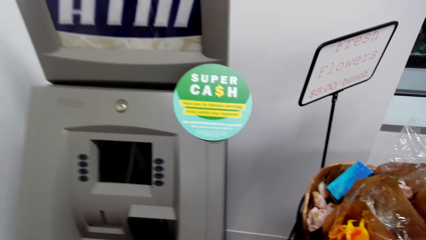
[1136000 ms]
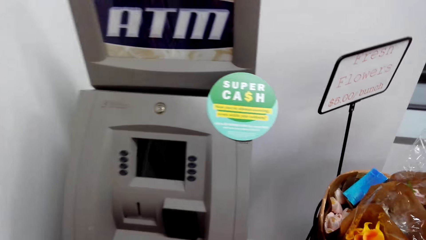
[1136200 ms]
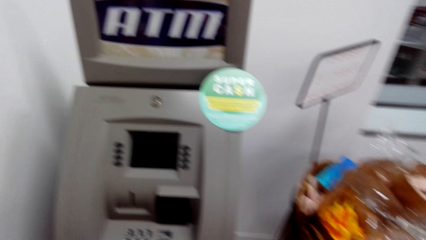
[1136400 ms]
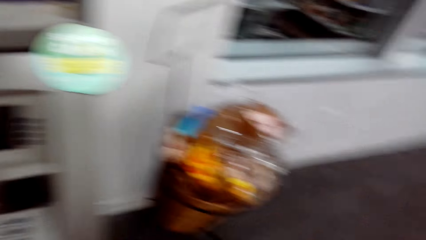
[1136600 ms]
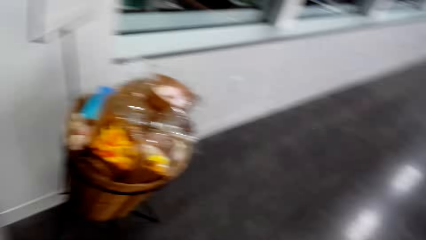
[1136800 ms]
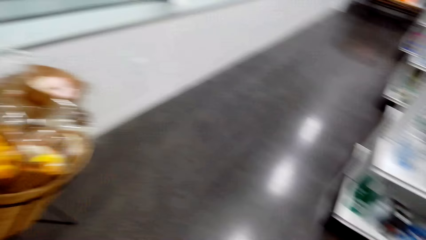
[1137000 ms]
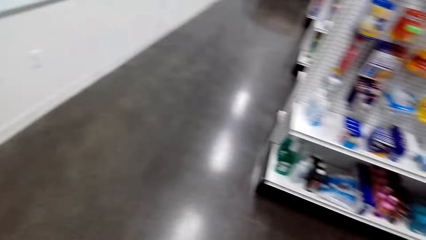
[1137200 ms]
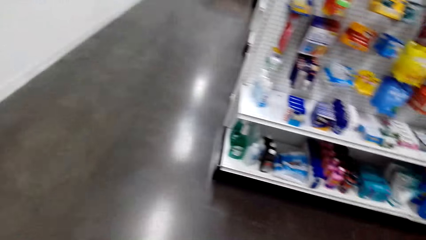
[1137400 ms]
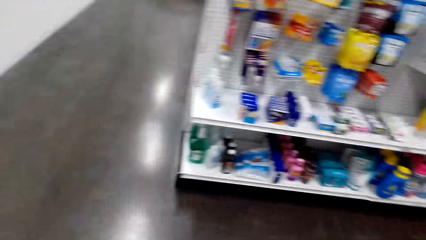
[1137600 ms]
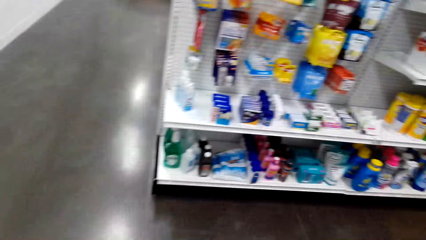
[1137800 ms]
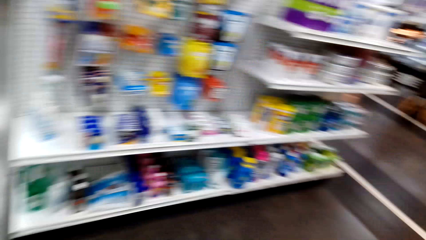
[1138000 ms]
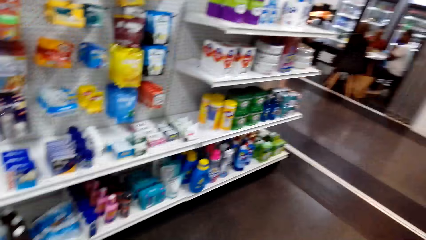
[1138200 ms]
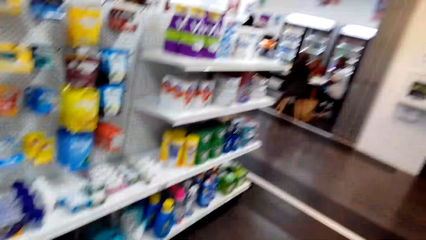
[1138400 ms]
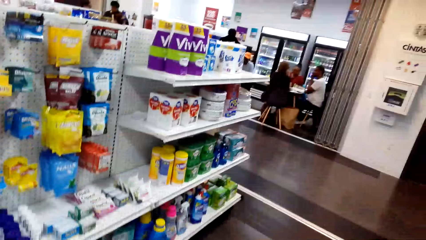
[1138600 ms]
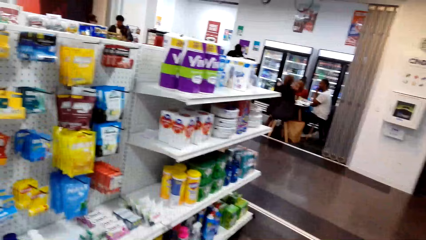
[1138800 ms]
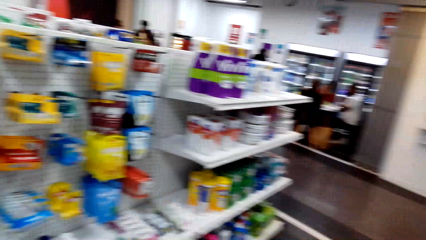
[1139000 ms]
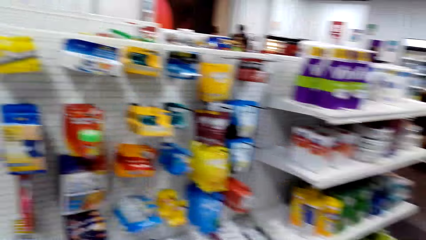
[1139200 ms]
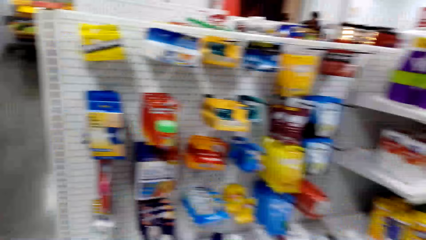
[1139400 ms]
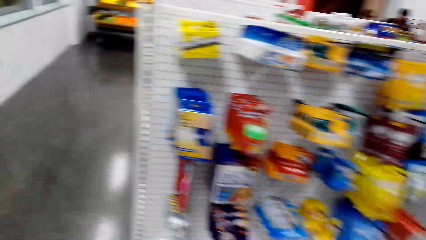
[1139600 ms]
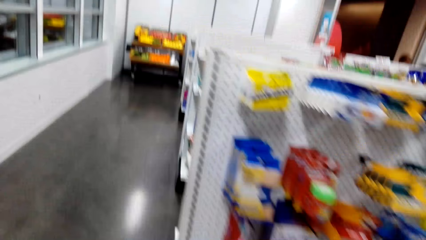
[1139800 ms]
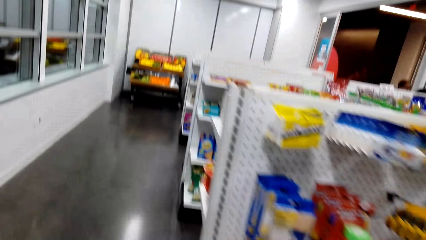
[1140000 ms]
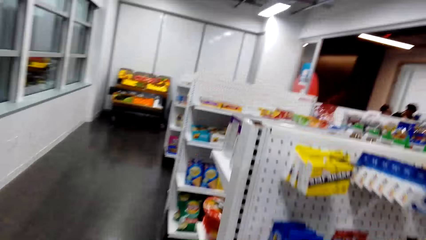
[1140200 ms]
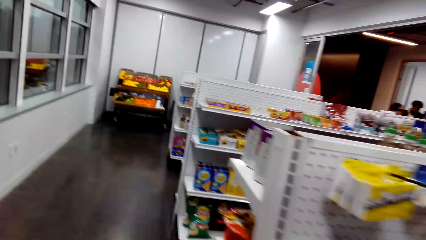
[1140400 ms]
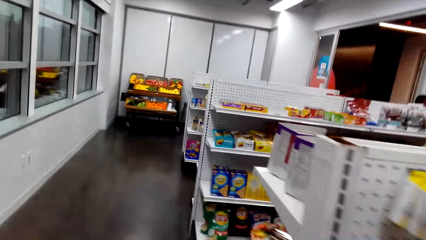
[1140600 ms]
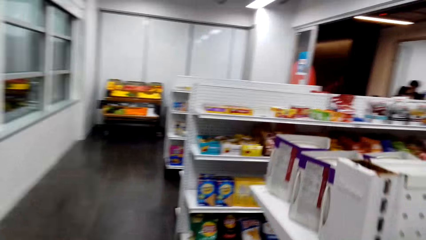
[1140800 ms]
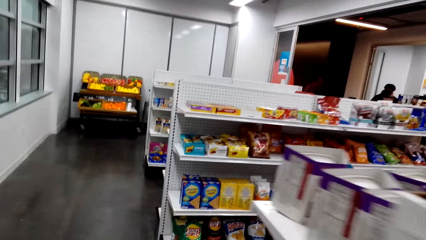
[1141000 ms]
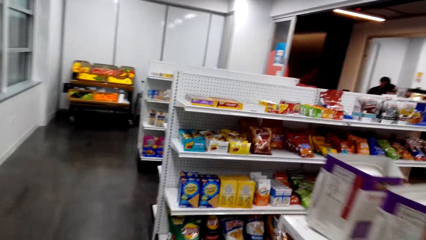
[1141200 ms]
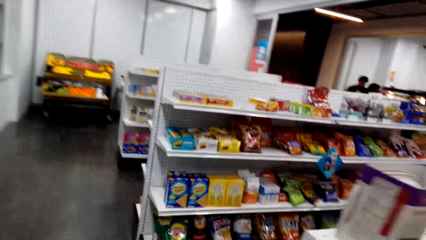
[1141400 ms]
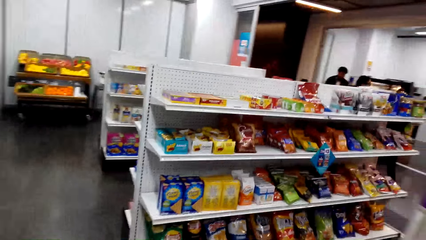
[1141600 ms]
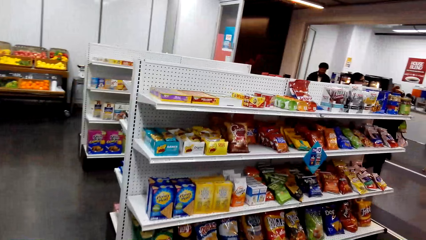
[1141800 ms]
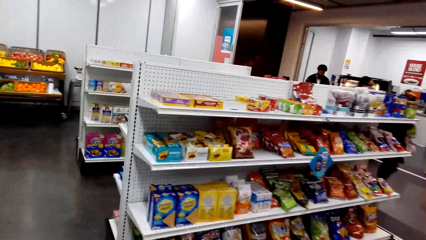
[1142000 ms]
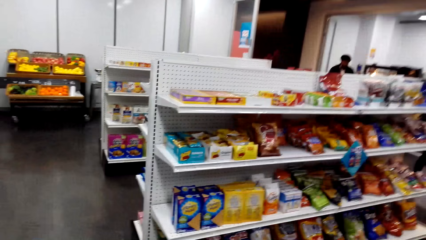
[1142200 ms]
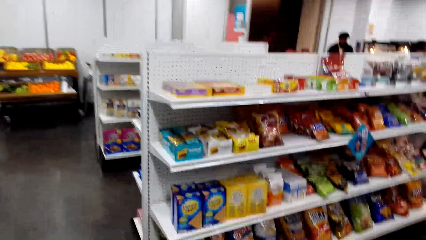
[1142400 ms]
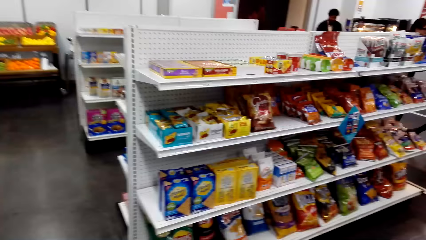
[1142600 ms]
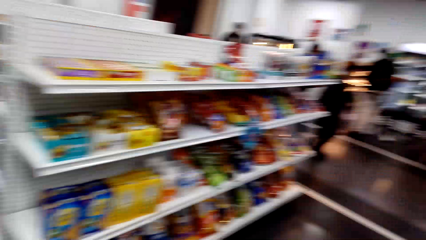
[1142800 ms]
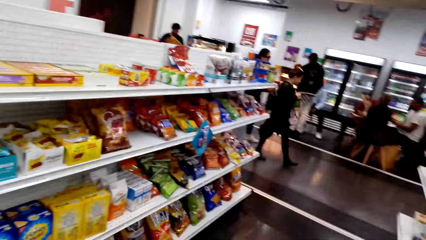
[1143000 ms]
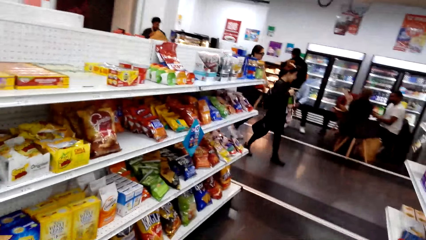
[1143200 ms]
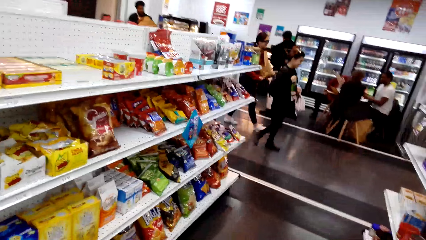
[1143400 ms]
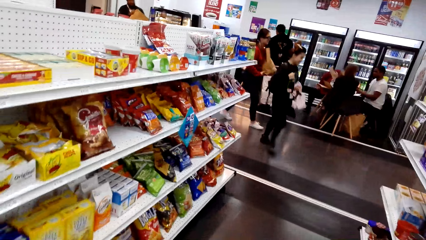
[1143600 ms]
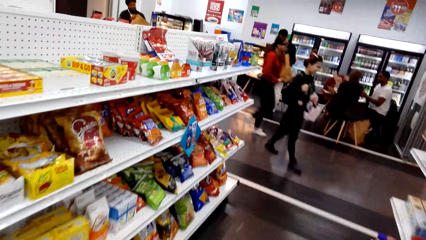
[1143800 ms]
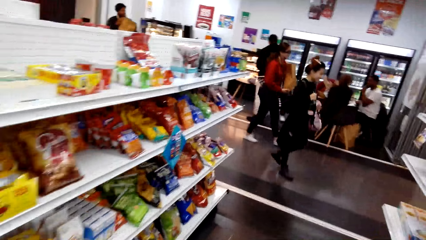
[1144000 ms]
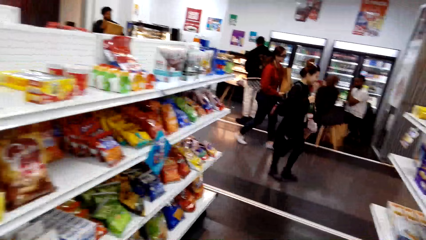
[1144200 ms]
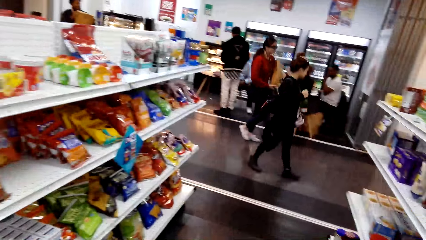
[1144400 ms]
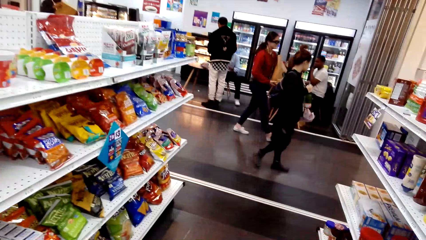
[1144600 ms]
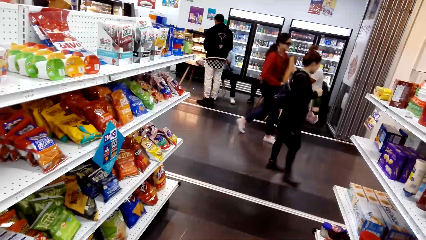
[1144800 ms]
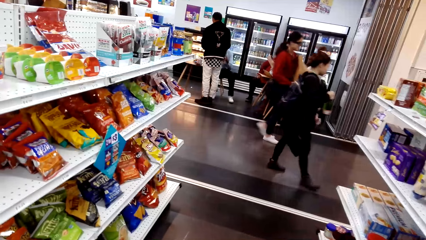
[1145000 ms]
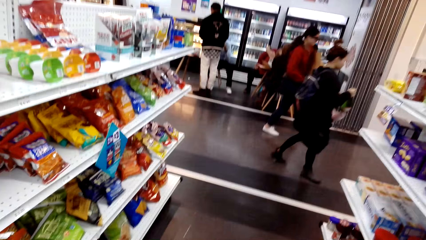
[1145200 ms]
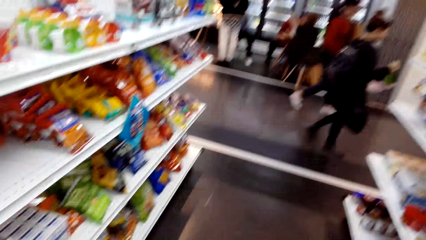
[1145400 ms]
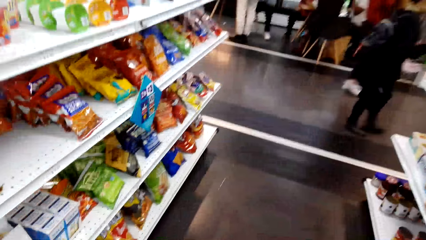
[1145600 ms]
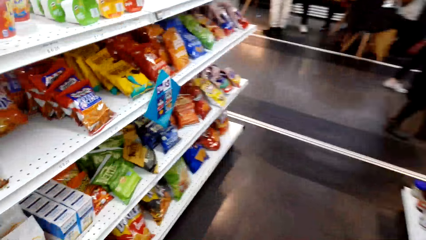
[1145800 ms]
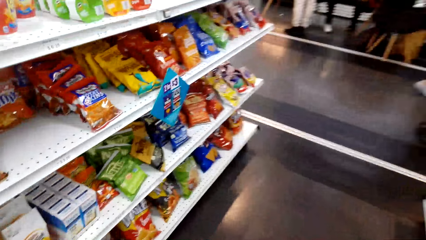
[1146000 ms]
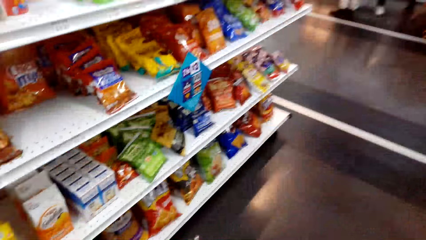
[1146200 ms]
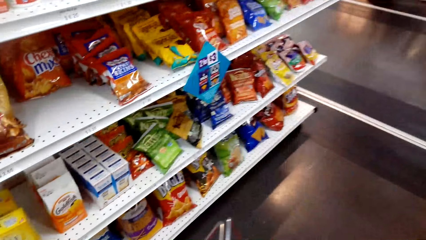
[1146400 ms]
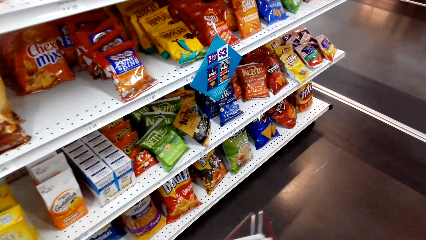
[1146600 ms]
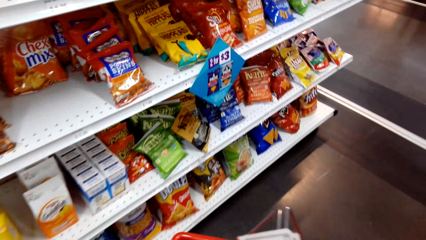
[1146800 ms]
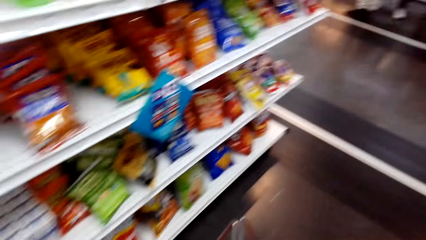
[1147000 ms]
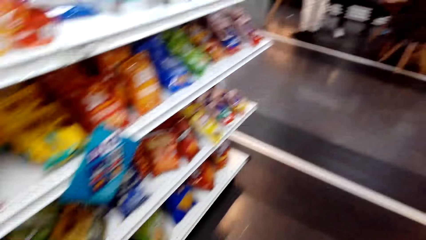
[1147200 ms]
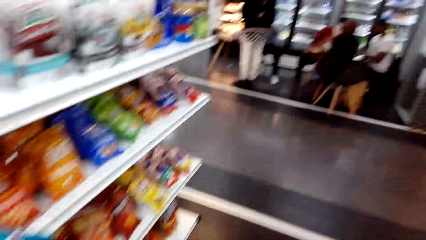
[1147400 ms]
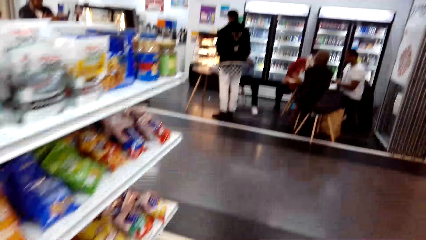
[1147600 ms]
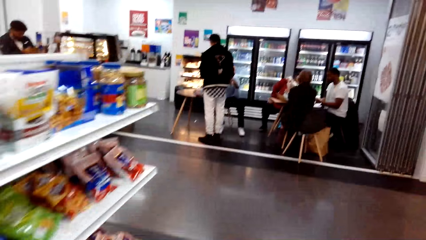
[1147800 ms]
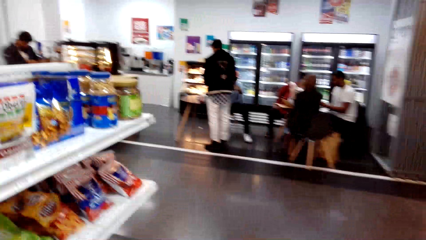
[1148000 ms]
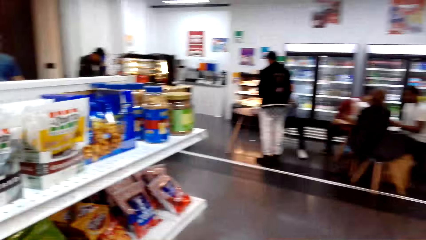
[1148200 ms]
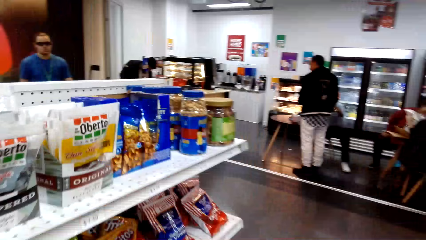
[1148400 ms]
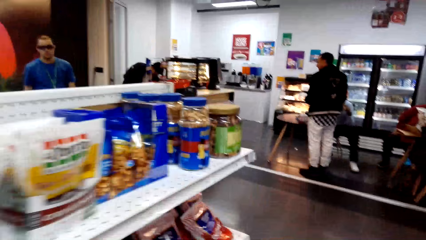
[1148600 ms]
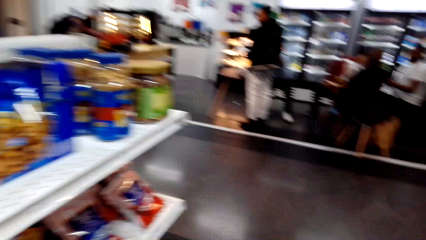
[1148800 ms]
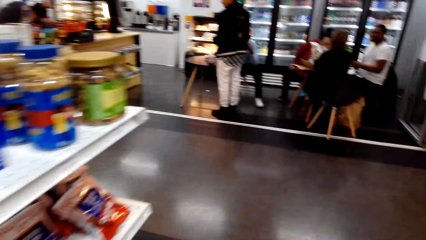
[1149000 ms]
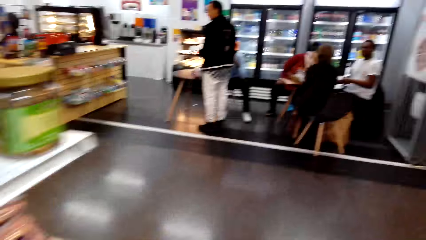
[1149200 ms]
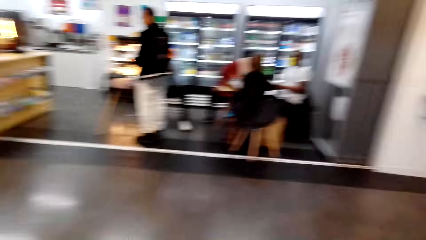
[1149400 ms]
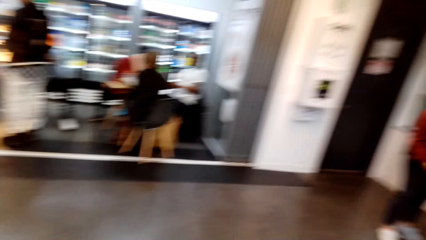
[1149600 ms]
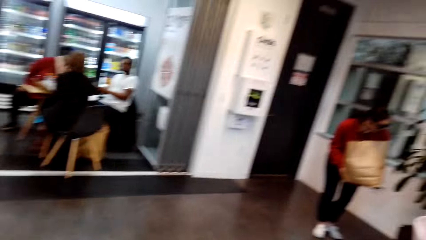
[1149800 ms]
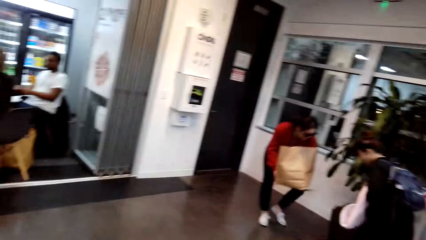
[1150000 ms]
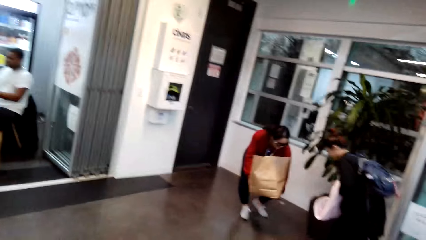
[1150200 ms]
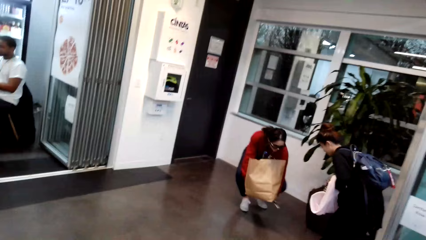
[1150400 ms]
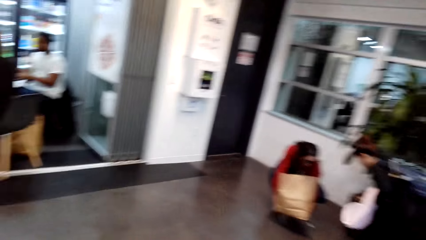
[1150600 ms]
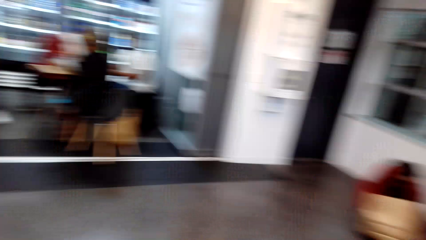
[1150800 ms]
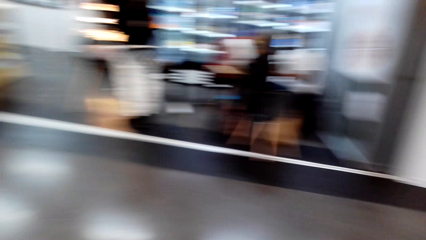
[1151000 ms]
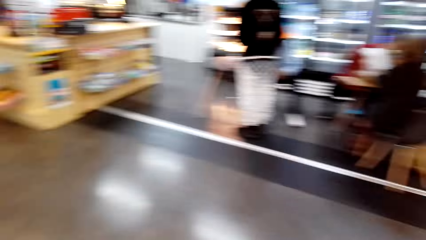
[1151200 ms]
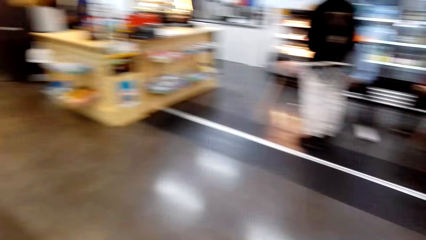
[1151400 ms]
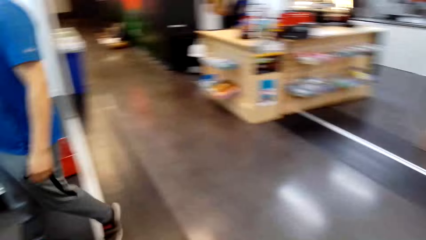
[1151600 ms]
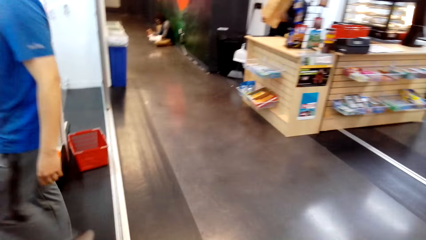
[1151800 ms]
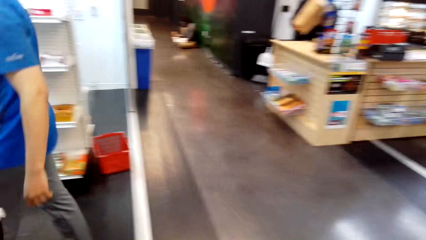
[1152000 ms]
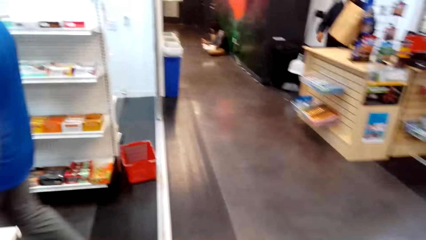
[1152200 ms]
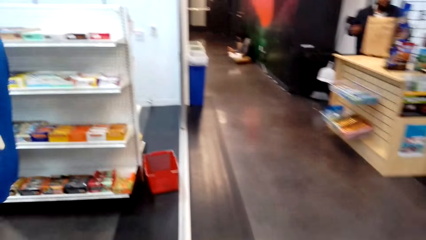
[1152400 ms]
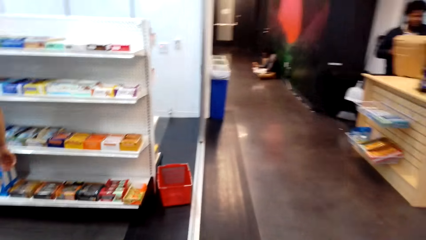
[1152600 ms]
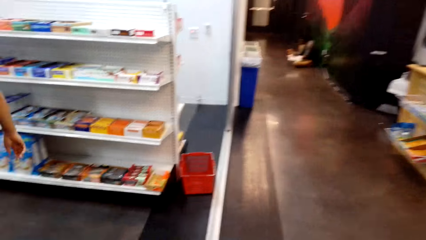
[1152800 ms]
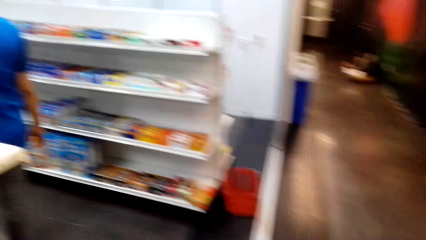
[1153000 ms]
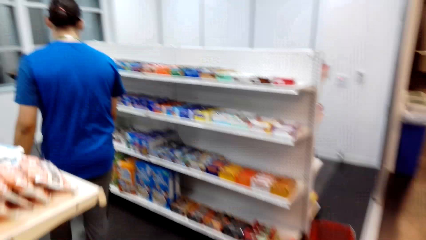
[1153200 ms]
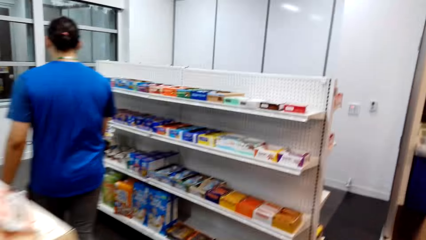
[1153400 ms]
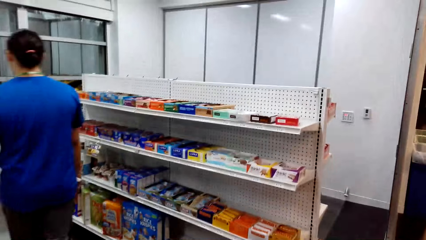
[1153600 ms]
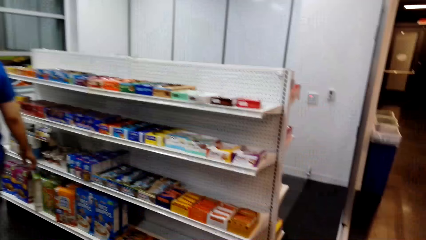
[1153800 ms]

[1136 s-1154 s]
The camera wearer turns to the shelf. They look around the hangers. They walk forward. They look around the shelf. They walk forward. They look around the supermarket.
